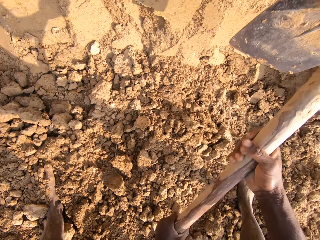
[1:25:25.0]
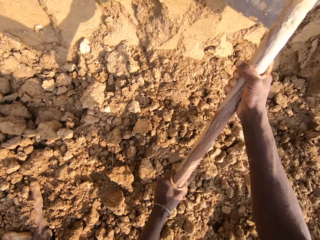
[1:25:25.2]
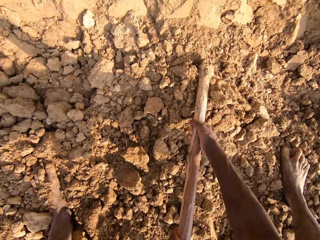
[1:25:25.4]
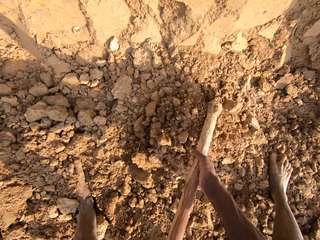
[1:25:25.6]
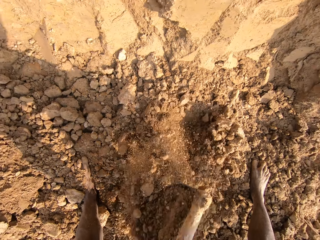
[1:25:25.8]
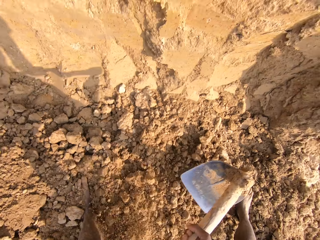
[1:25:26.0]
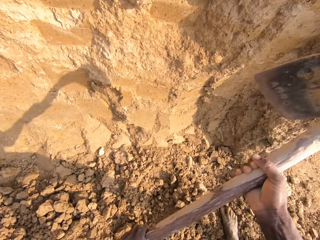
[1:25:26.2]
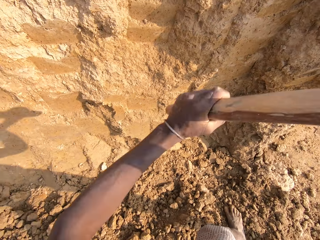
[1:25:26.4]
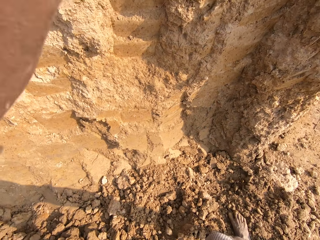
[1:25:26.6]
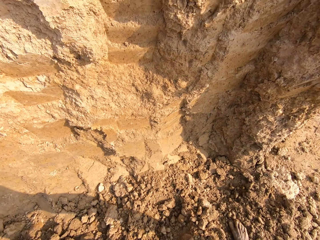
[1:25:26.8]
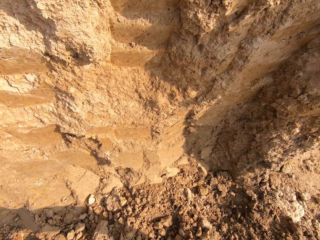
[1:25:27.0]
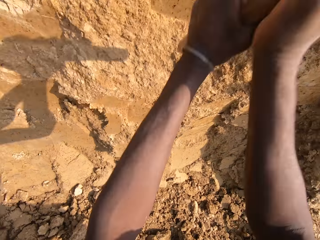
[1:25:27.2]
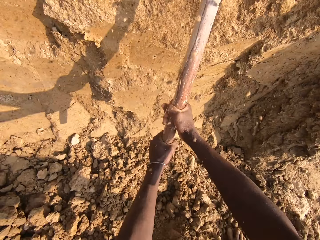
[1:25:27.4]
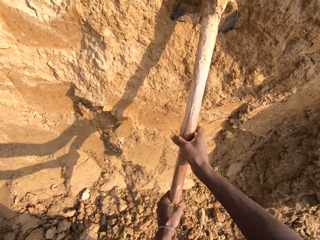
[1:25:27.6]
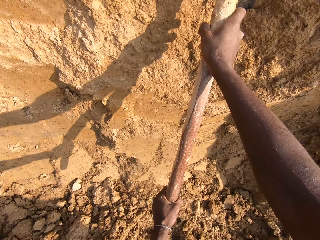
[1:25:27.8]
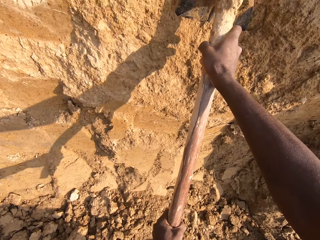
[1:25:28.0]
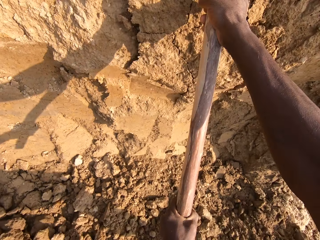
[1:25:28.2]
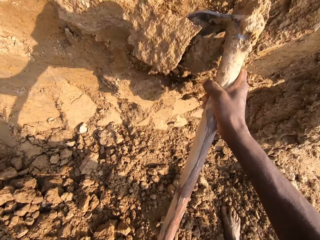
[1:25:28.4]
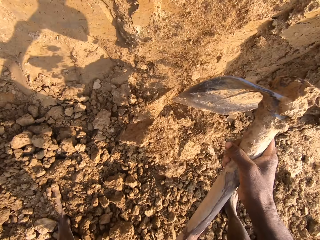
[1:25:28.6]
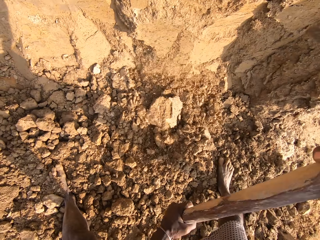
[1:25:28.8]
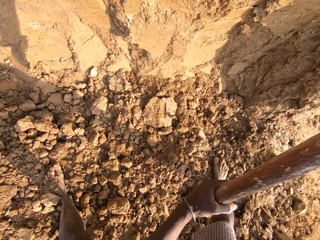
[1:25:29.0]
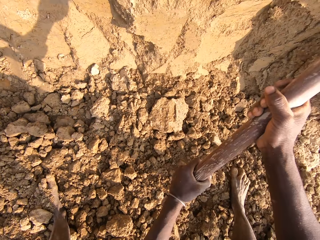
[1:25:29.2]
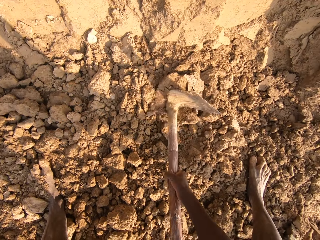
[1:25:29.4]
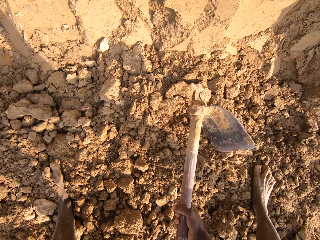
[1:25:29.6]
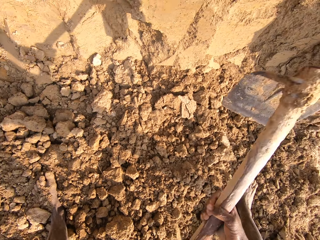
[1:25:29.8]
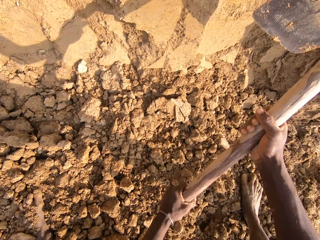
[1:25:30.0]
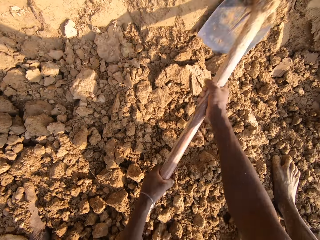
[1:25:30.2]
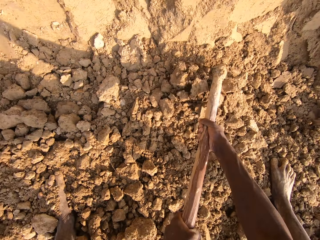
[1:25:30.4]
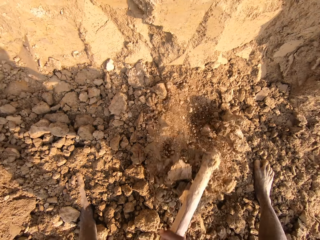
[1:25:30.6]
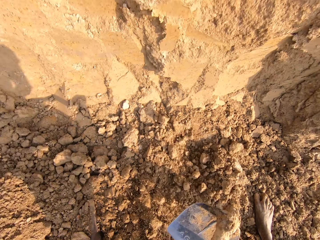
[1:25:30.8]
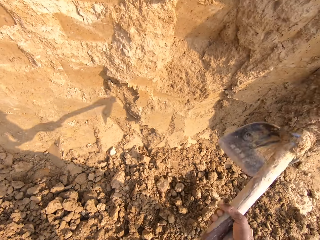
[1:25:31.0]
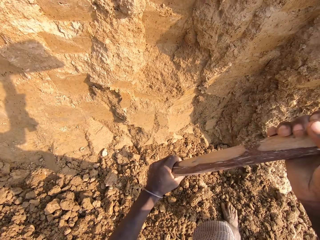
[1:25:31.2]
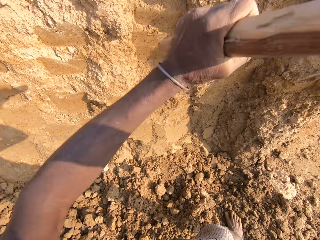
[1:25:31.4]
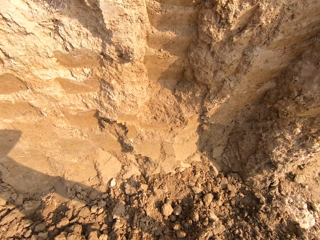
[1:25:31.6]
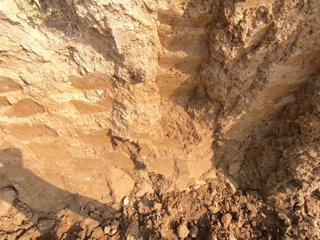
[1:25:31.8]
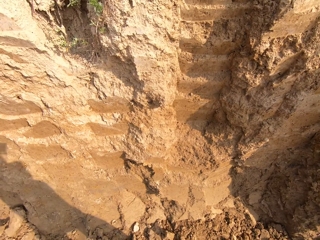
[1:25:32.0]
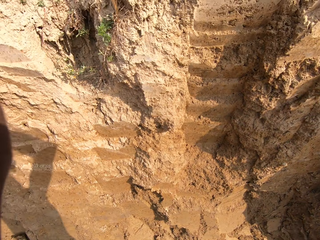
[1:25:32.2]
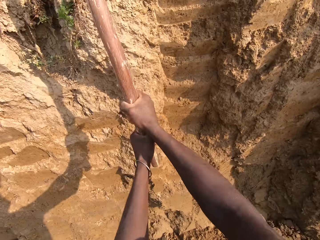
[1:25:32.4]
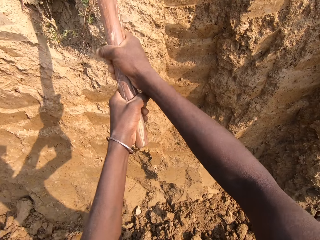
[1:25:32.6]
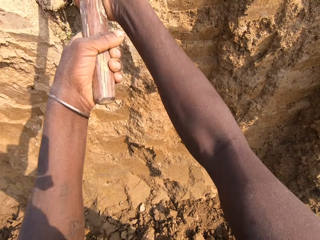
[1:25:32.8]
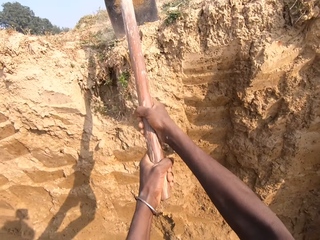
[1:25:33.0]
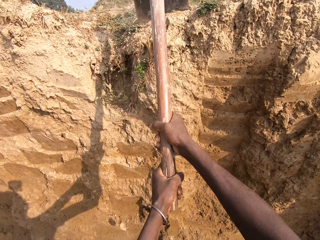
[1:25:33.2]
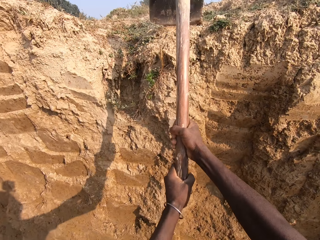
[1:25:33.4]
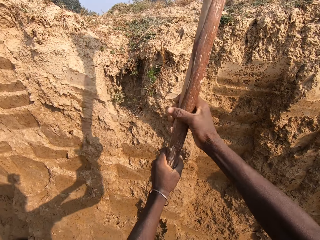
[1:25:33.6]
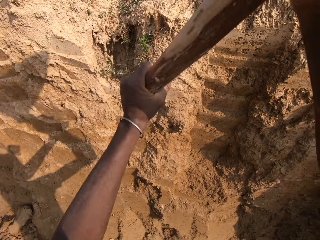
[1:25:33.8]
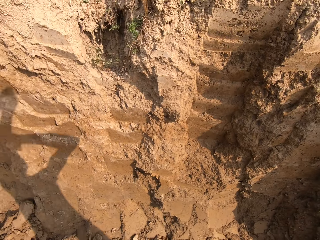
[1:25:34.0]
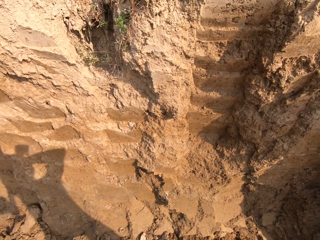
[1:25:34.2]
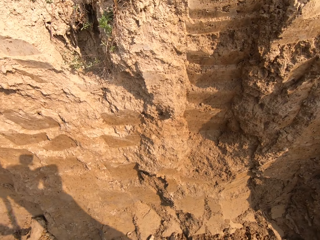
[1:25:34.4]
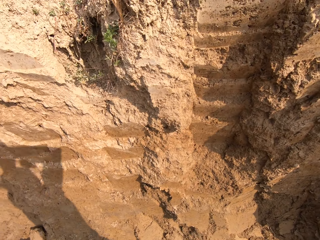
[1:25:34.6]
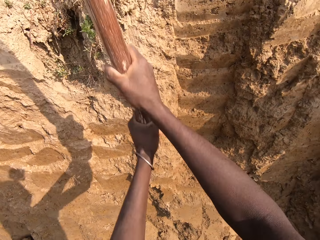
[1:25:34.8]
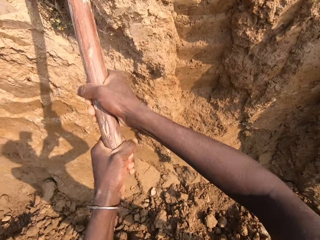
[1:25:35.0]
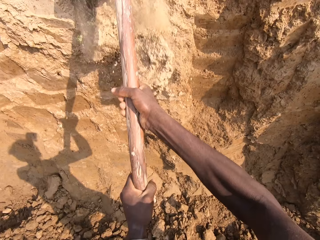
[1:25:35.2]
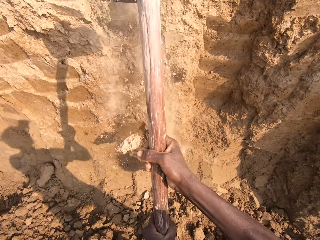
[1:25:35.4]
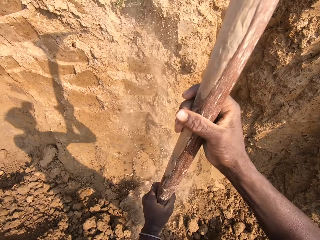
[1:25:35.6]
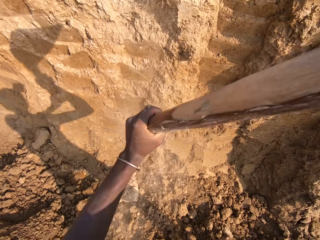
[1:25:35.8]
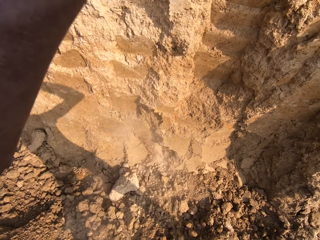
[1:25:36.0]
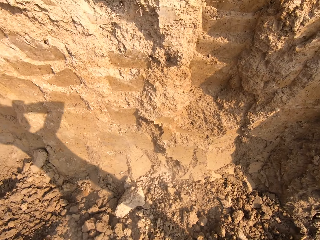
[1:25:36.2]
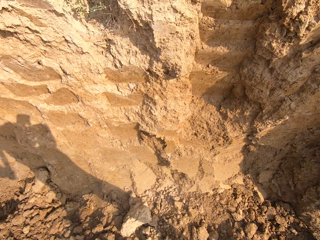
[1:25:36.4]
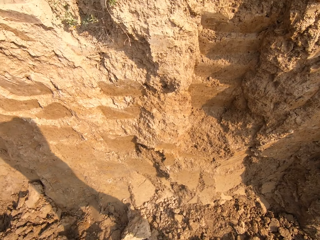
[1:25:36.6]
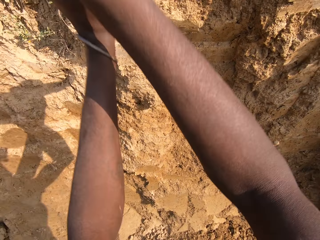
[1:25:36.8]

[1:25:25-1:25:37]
The camera wearer digs sand with the hoe. They break sand with the hoe. They dig sand with the hoe. They break sand with the hoe.

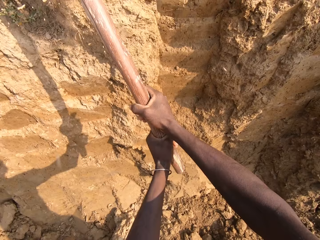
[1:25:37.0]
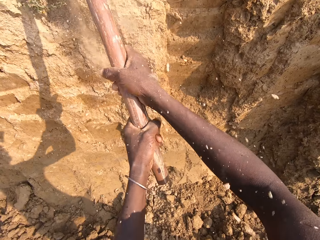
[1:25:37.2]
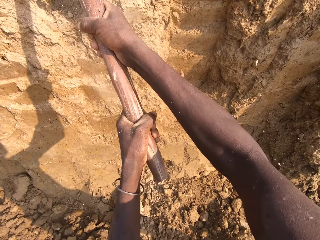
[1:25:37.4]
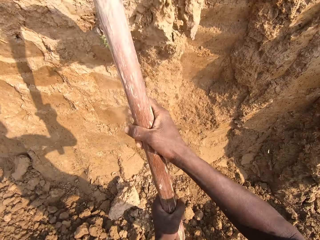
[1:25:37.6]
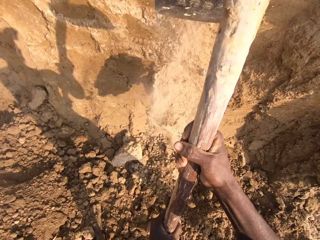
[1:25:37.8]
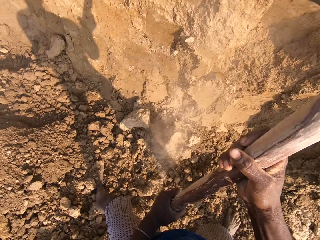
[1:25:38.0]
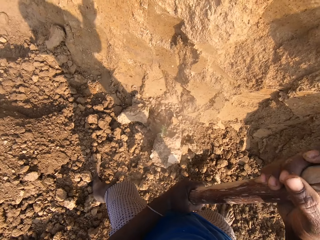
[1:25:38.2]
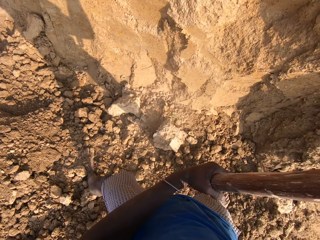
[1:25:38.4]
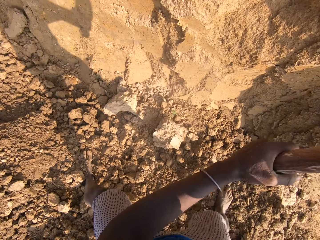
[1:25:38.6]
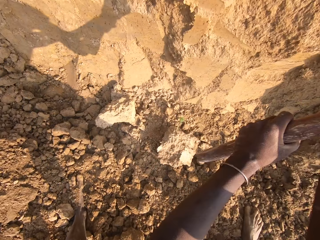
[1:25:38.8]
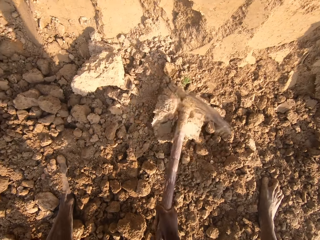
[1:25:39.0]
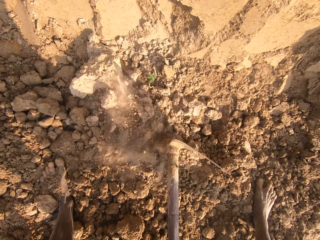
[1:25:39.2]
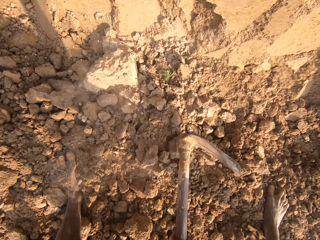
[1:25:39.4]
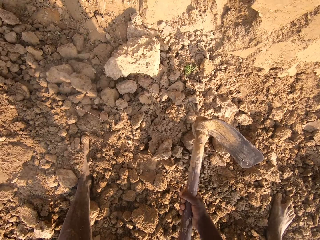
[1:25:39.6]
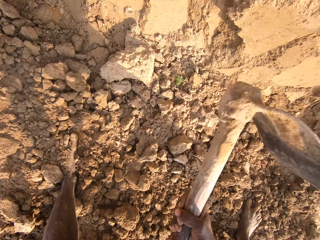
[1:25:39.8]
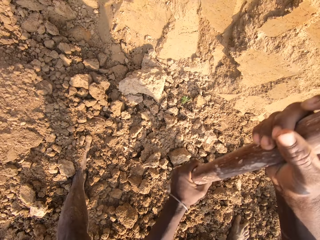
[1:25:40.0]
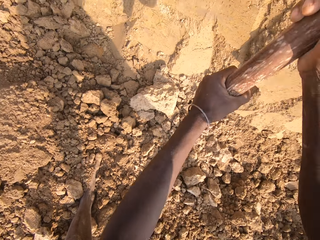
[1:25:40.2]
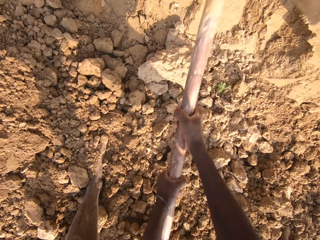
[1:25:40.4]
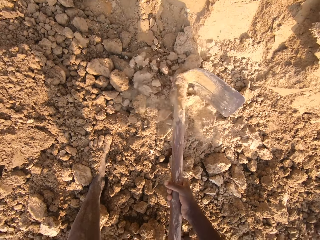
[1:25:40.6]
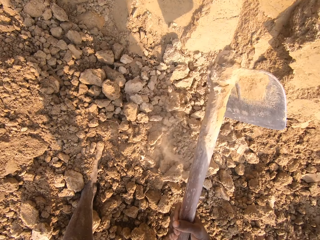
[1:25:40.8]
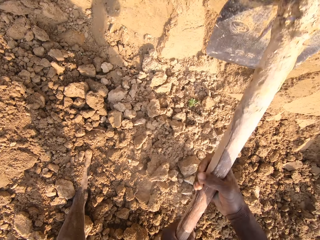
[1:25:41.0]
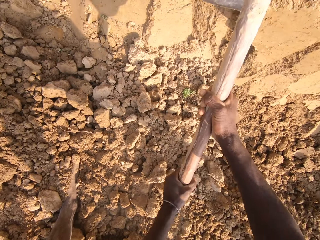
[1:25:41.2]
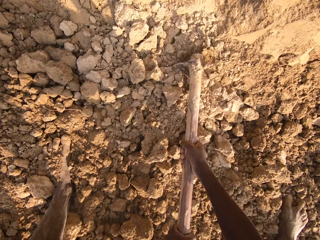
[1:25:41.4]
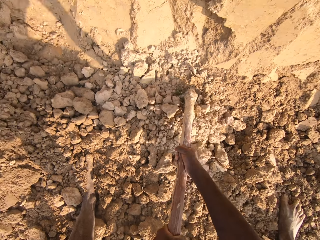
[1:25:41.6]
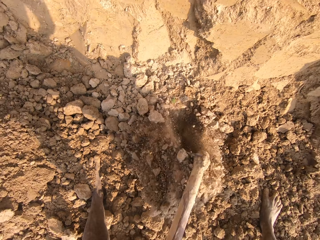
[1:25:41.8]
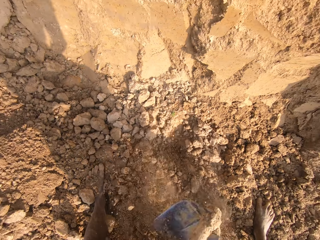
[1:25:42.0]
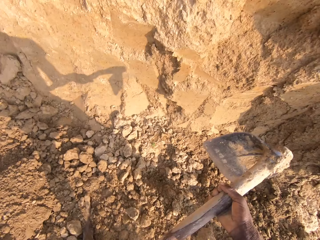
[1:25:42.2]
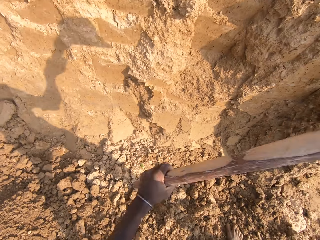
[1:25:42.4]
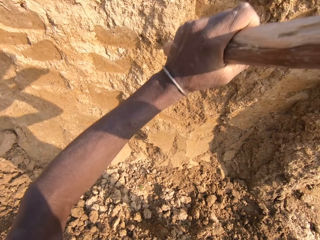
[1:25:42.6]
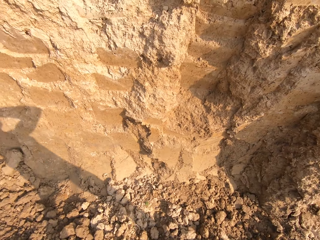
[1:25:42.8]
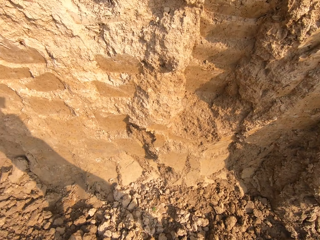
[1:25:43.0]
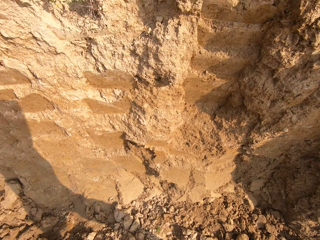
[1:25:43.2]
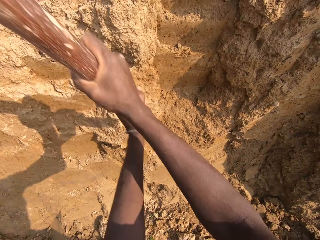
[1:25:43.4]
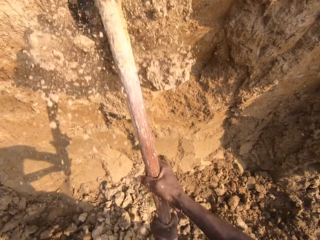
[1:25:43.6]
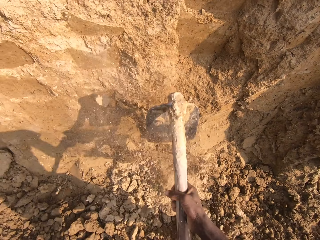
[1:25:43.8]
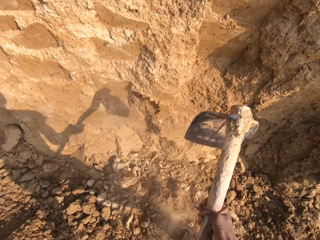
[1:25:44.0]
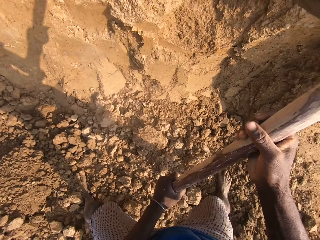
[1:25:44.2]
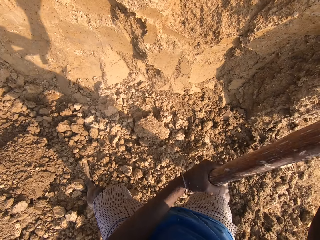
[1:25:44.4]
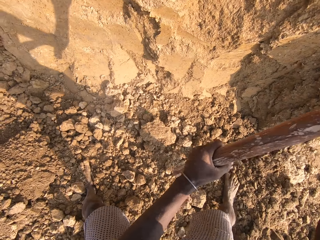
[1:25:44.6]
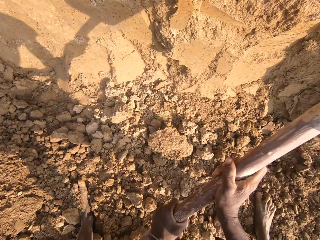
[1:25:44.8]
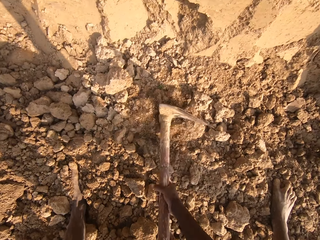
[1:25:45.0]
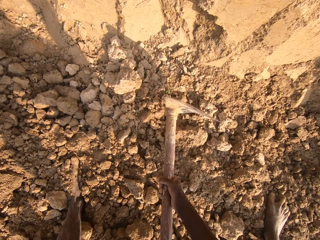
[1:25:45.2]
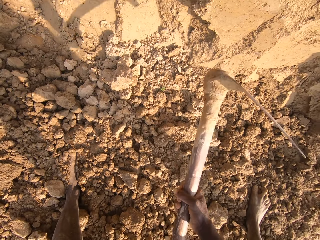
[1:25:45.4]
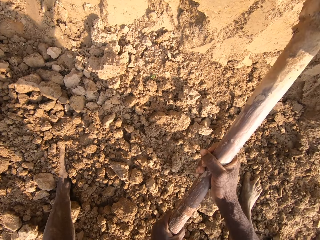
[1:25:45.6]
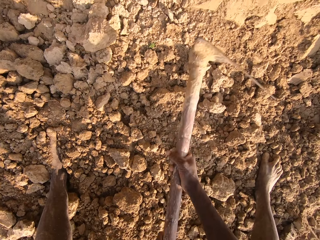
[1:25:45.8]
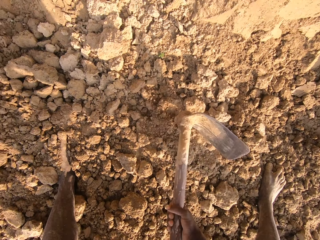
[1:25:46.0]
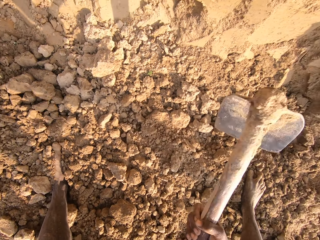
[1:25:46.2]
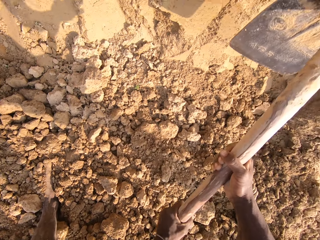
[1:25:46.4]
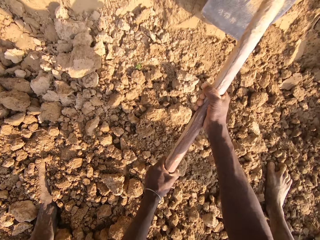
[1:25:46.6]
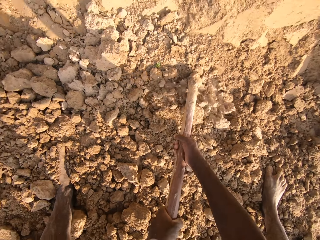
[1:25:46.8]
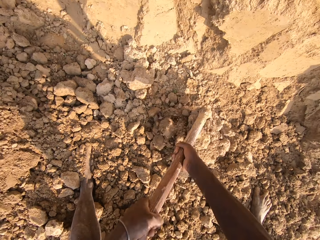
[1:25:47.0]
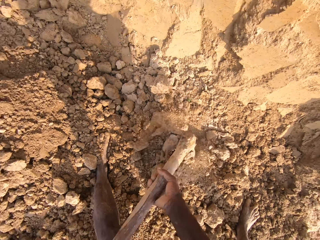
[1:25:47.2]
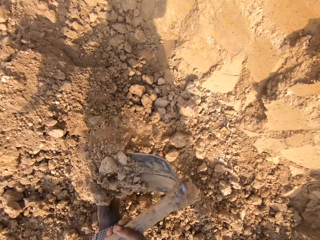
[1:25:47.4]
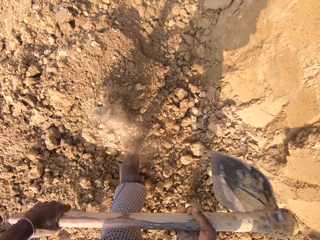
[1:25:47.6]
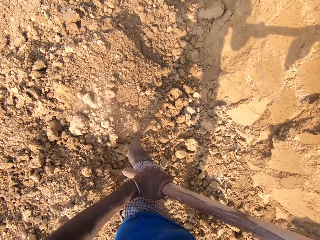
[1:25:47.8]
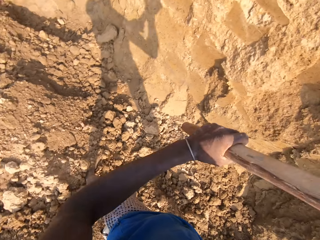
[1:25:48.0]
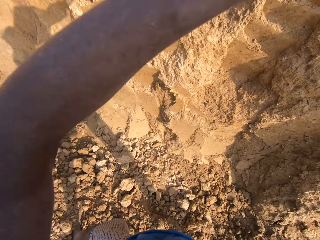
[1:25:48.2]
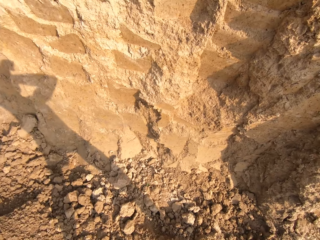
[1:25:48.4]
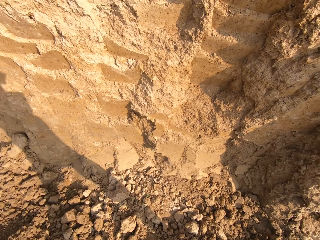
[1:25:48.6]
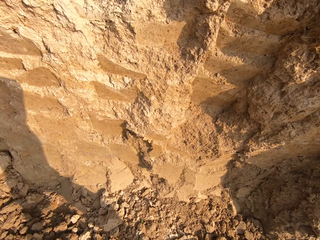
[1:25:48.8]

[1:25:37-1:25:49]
The camera wearer digs sand with the hoe. They break sand with the hoe. They dig sand with the hoe.
